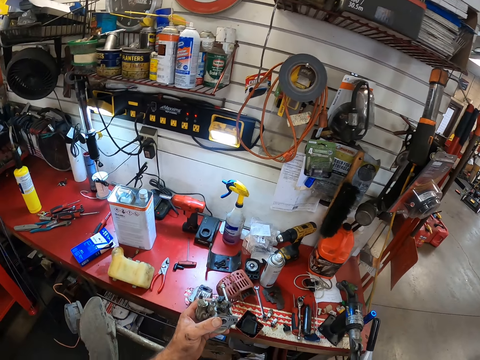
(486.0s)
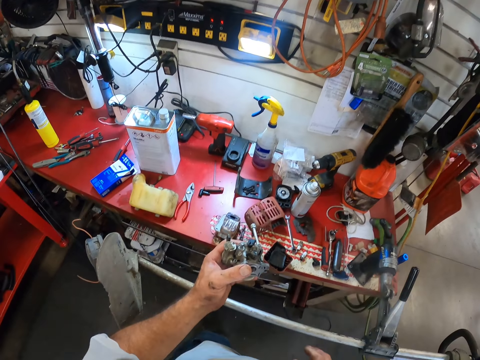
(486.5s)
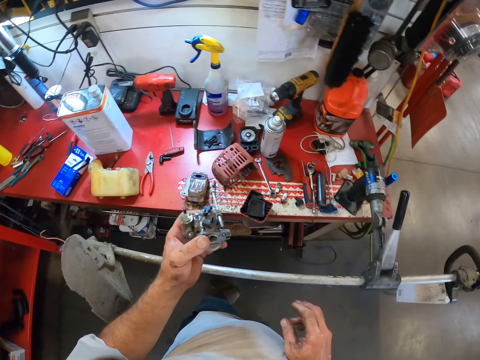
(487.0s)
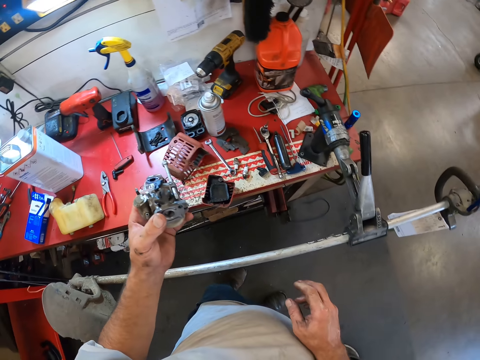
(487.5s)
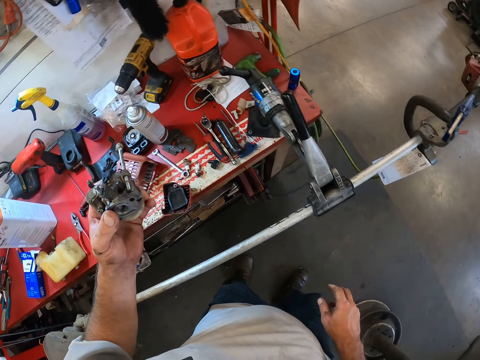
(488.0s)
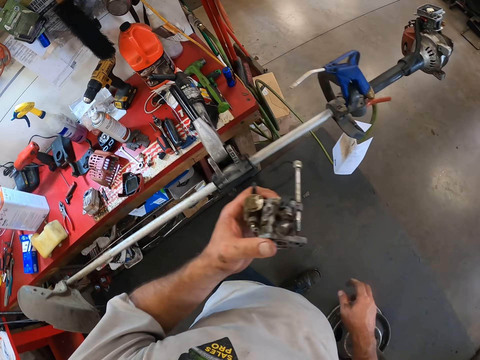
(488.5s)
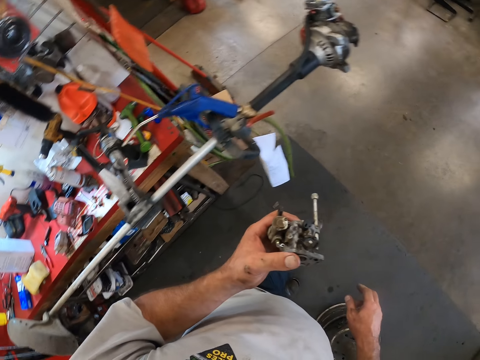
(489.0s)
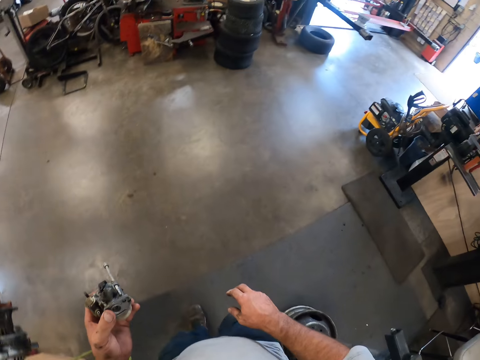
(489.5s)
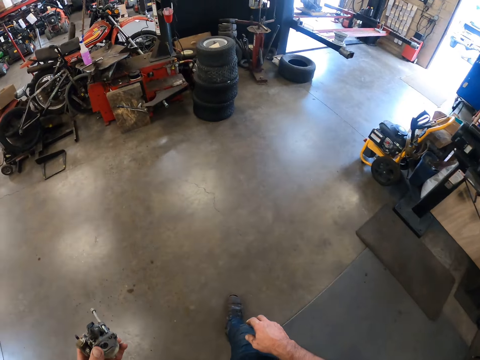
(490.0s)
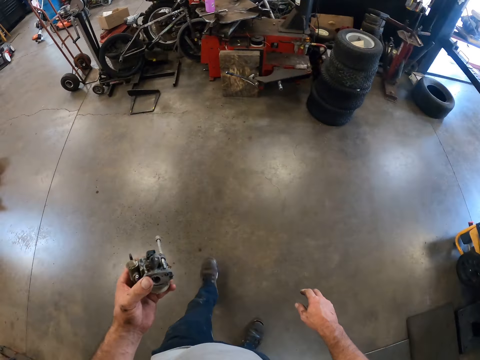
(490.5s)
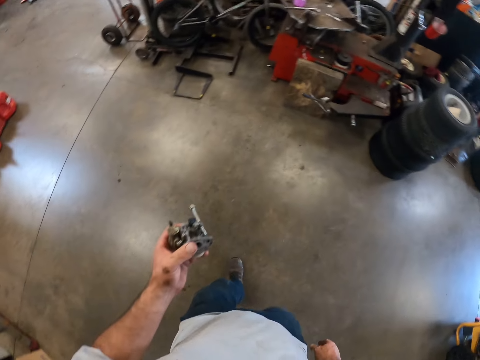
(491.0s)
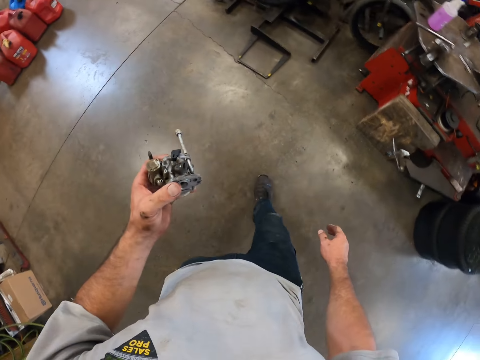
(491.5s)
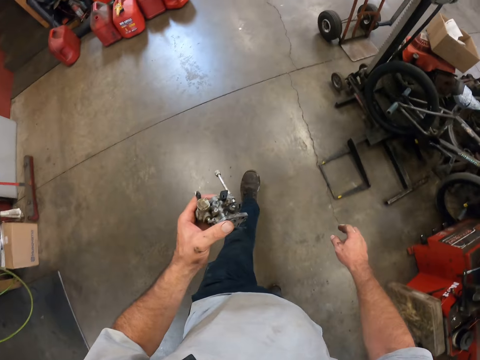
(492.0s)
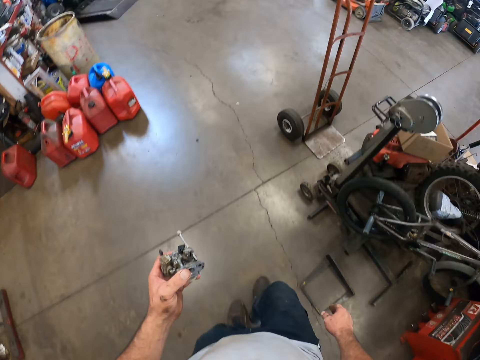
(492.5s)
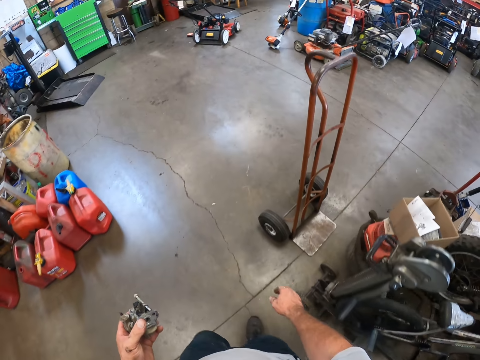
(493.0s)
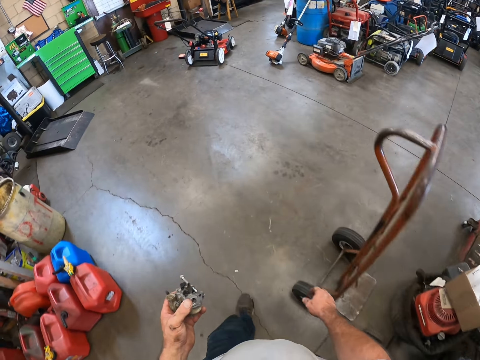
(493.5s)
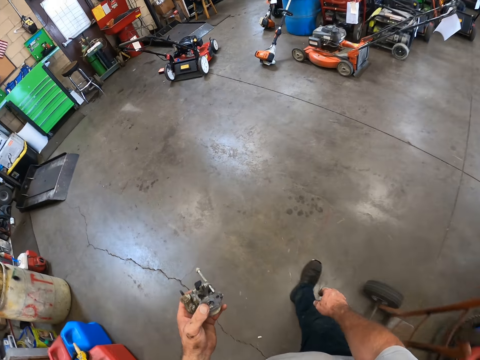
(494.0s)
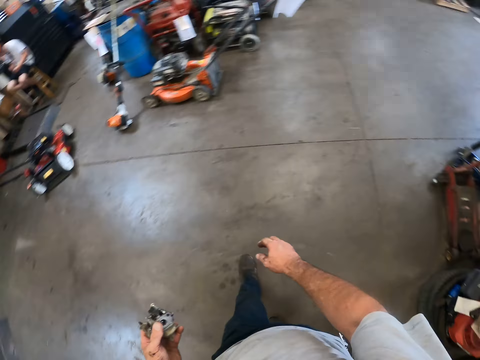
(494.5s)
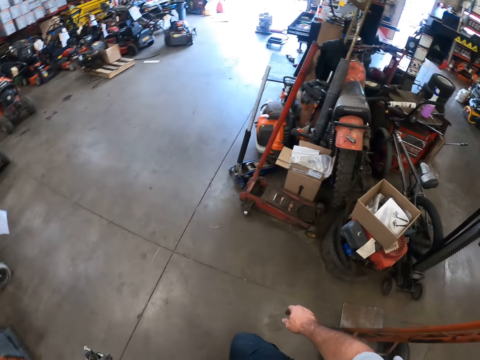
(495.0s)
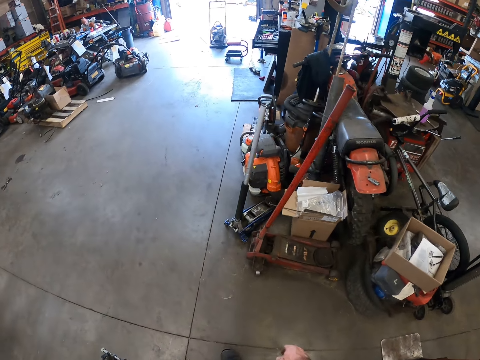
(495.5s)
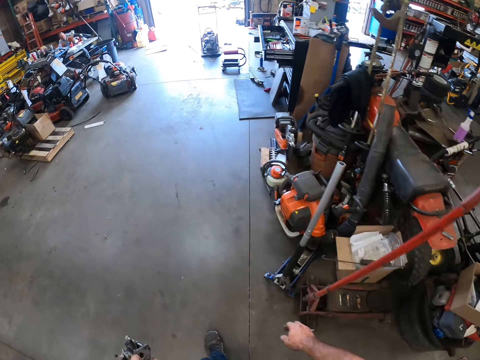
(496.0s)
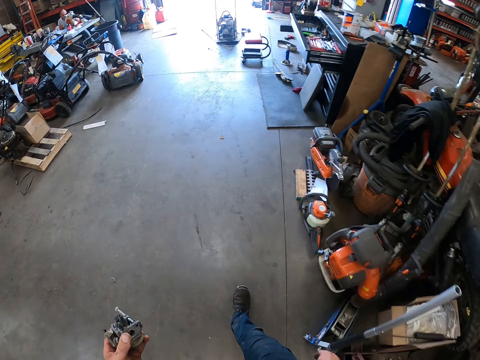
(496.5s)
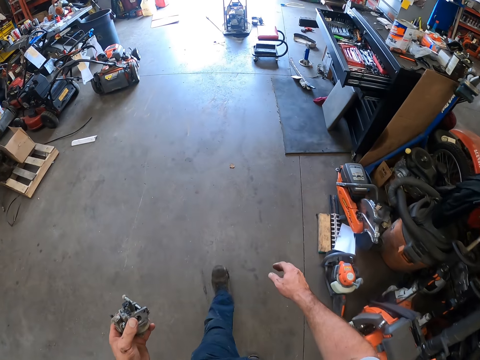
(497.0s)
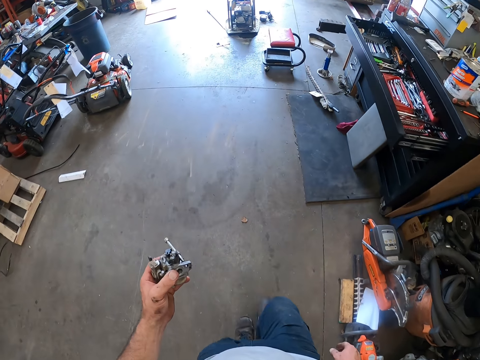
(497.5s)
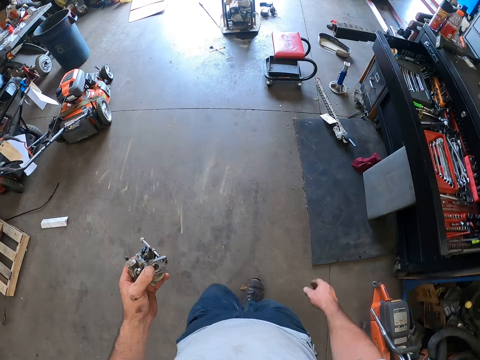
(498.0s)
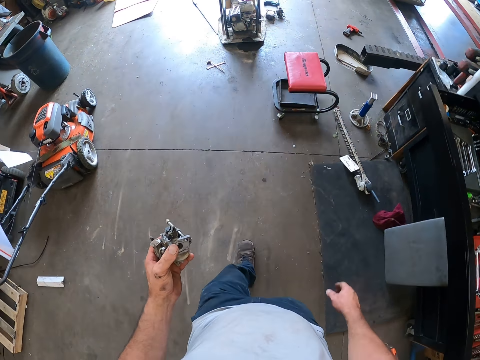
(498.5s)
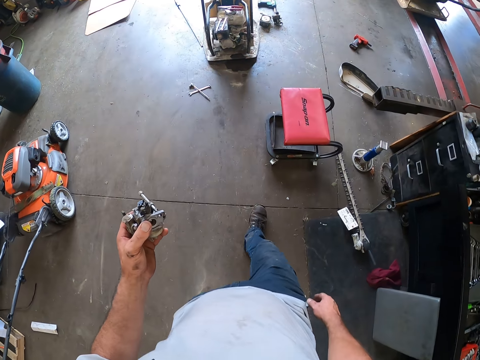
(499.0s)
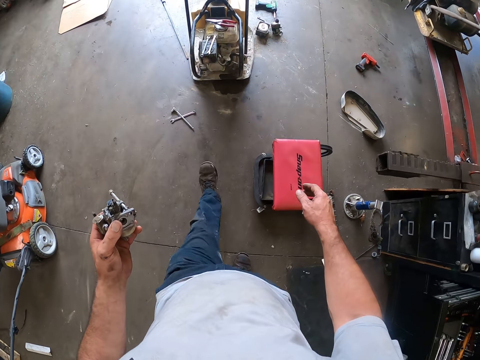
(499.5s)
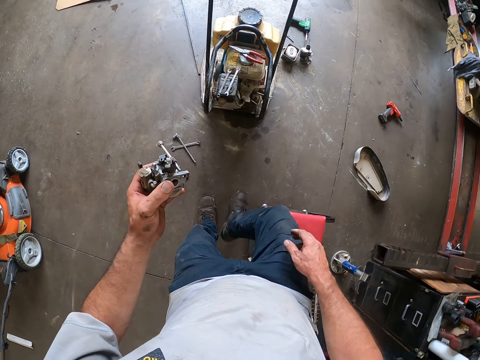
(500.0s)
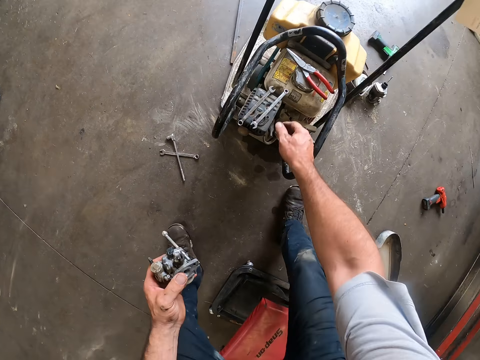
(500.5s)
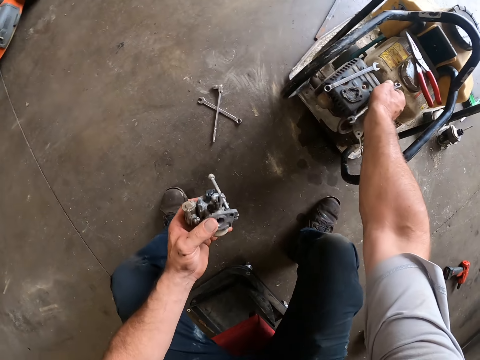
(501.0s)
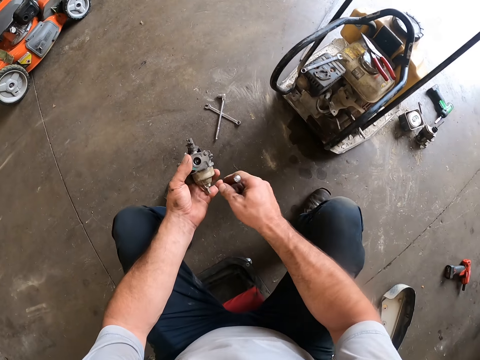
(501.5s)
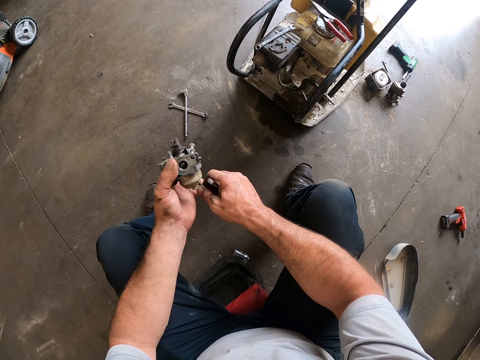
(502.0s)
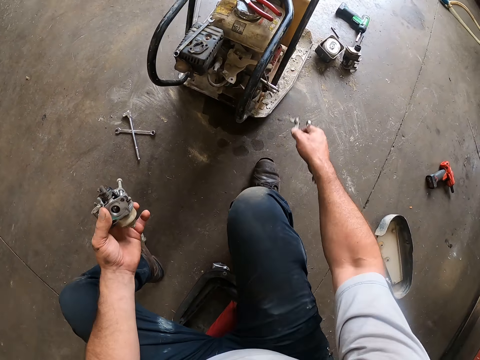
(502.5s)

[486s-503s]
The camera wearer walks away from the table. He sits on the stool. He picks up the spanner from the lawn mower with his right hand. He picks up the choke lever in his left hand with his right hand.

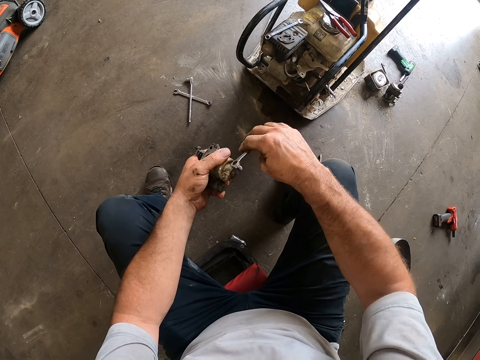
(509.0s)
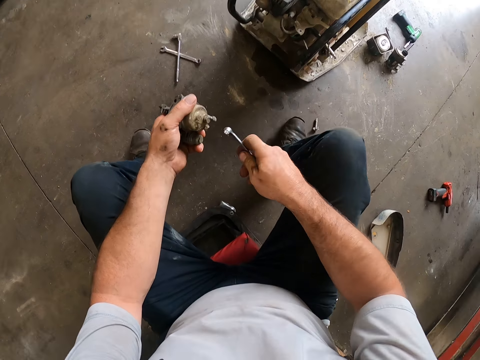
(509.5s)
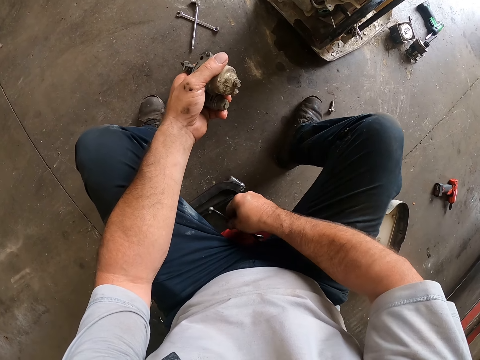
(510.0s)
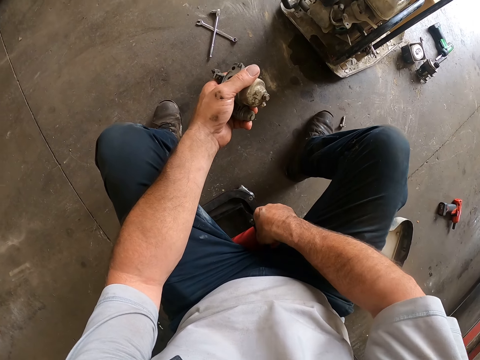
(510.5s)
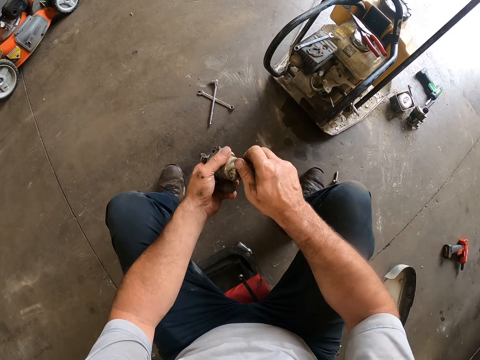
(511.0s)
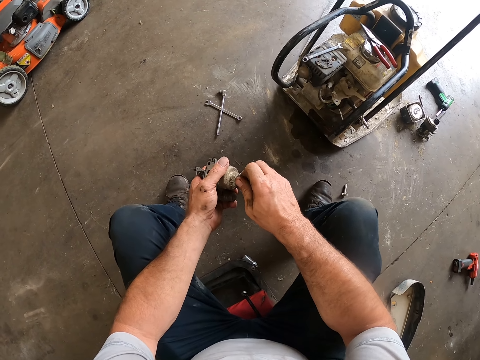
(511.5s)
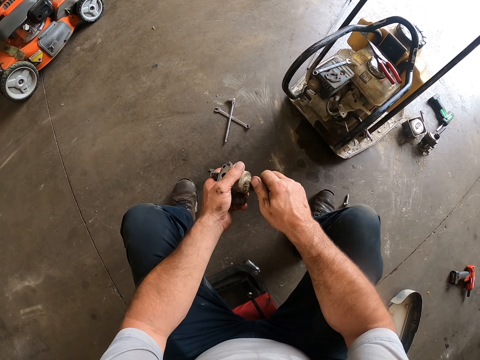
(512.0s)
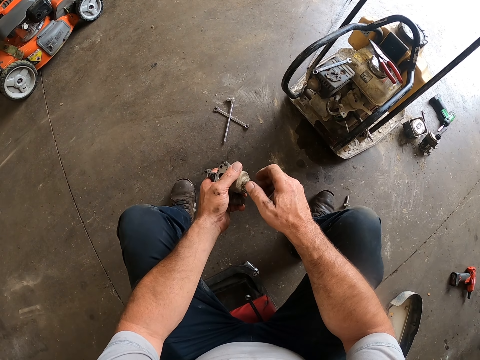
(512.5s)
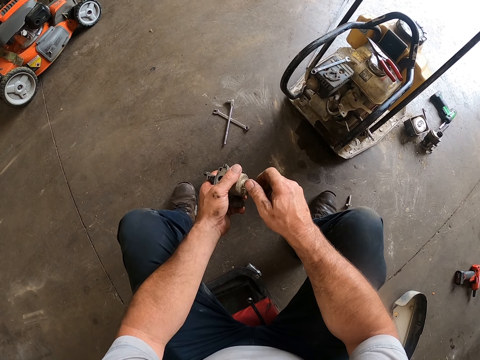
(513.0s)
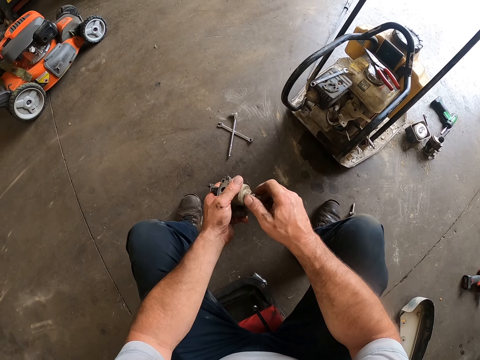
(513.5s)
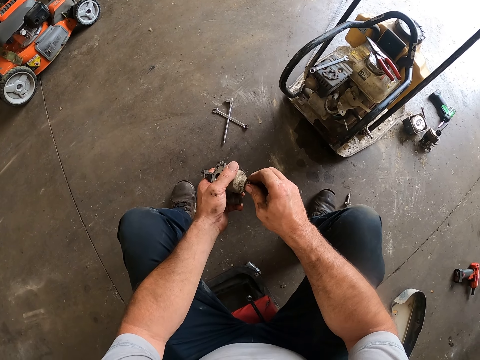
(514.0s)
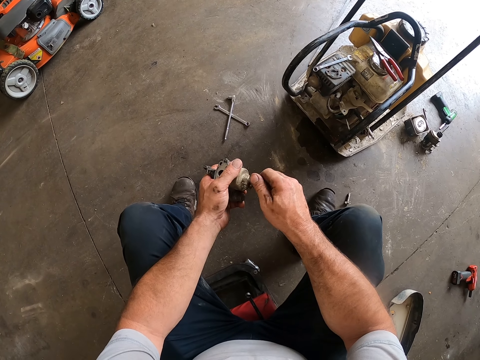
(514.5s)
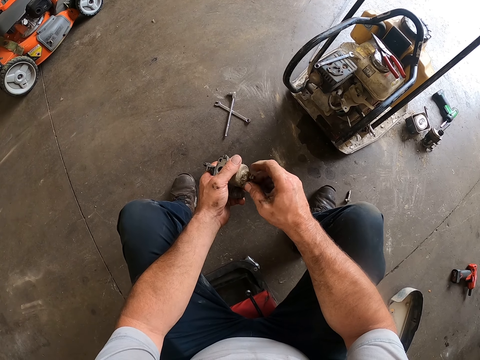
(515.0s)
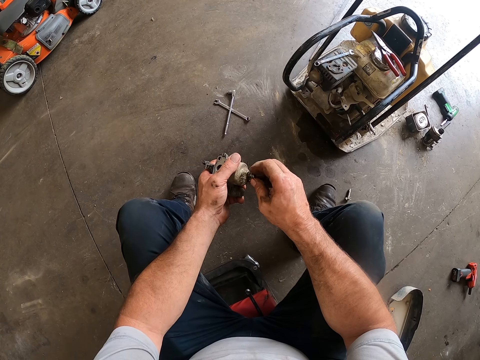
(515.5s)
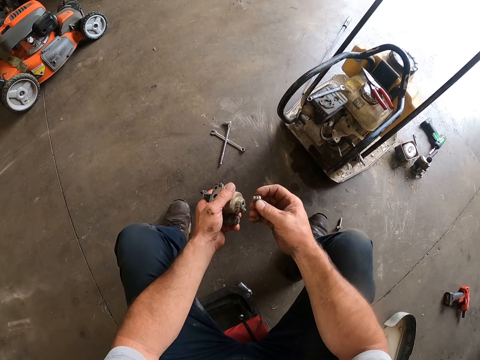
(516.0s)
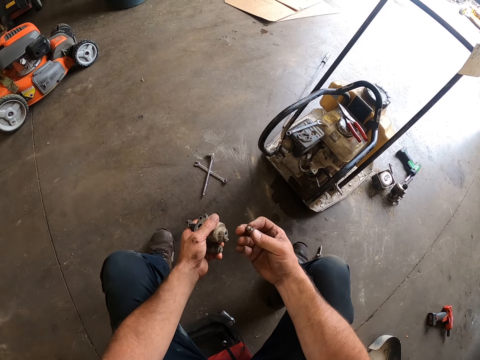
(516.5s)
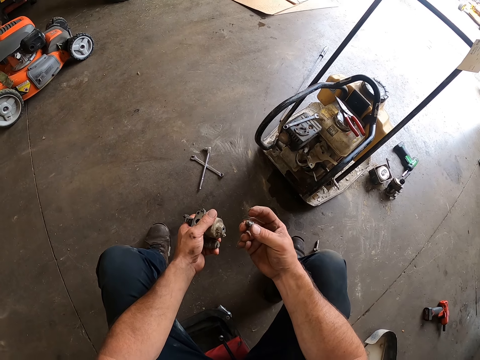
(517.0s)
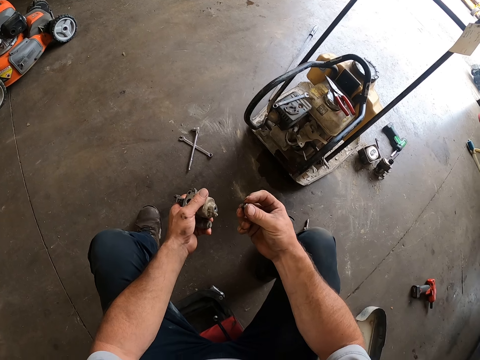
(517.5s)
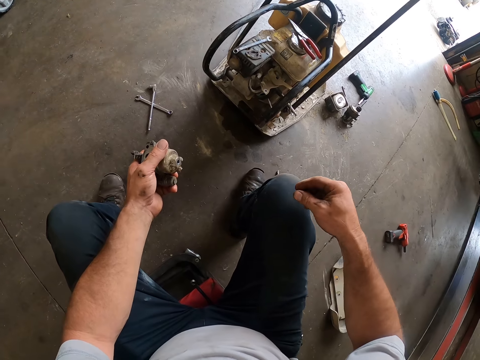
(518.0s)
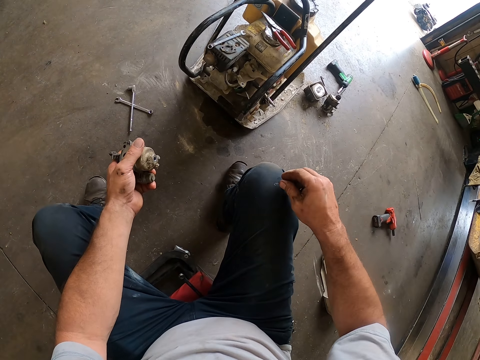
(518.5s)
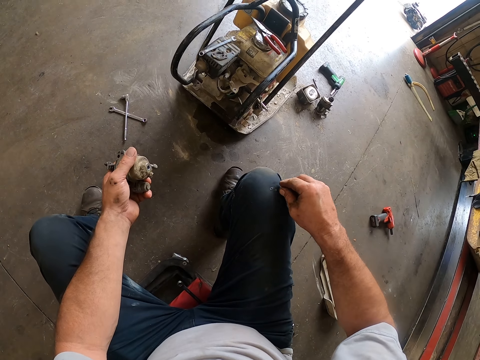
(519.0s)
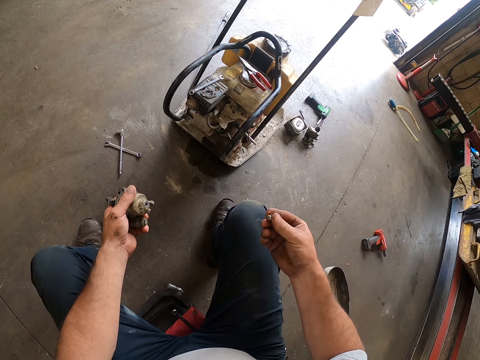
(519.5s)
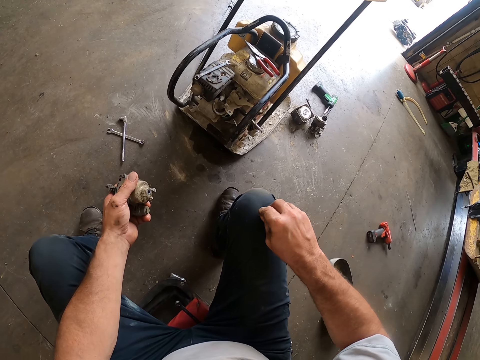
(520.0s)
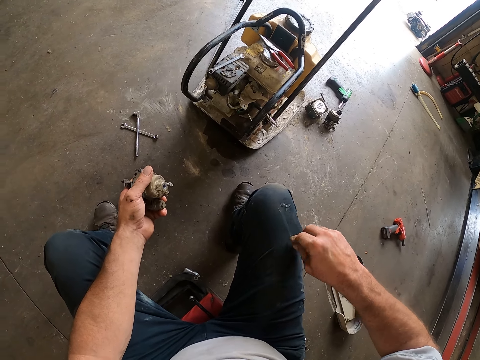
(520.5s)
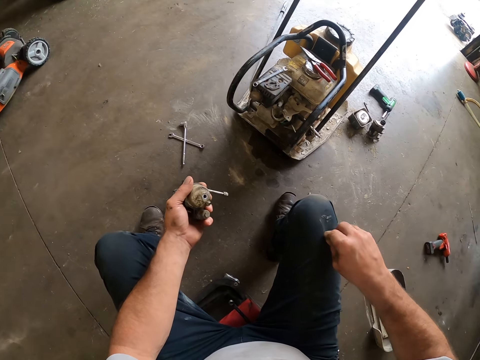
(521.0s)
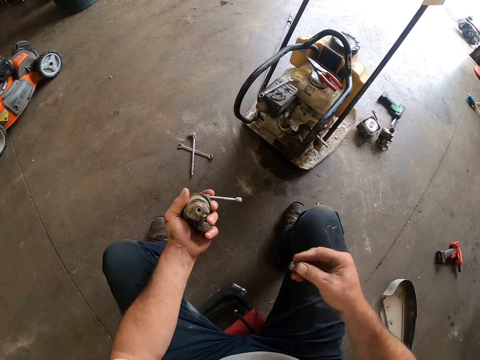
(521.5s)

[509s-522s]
The camera wearer drops the spanner on a seat with his right hand. He loosens the adjusting screw on the carburetor with his right hand. He stares at the adjusting screw. He cleans the screw on his trouser with his right hand. He looks at the screw. He wipes the screw with his trouser.
